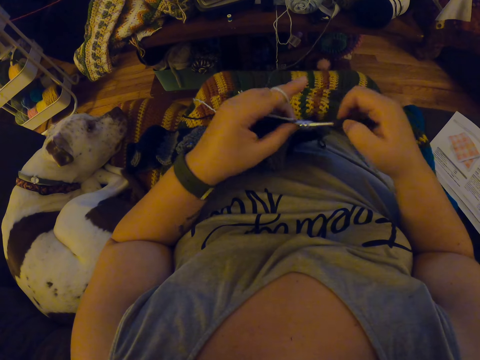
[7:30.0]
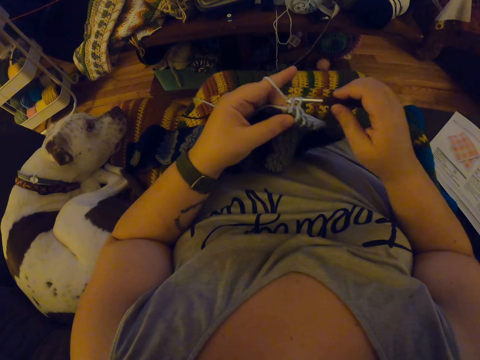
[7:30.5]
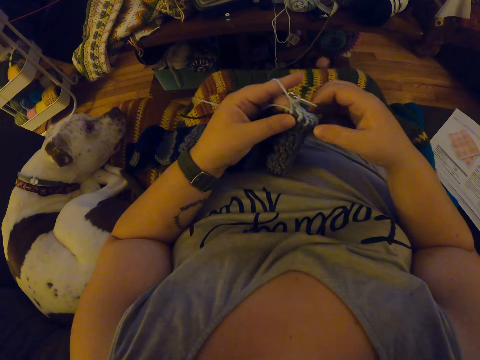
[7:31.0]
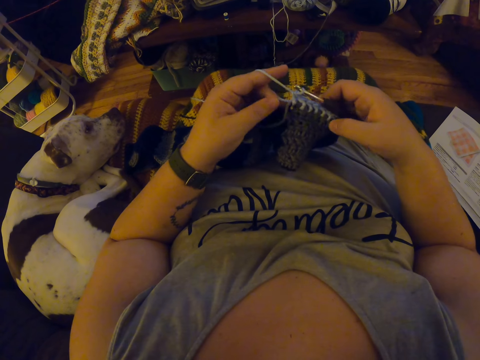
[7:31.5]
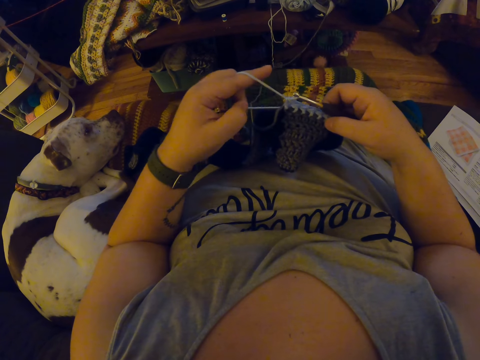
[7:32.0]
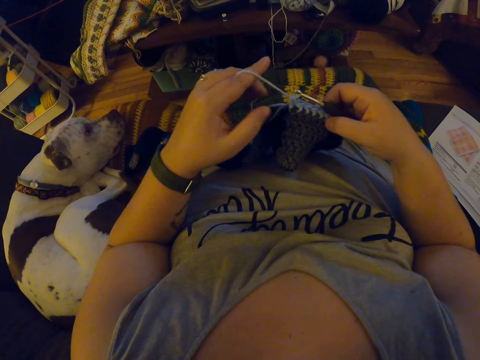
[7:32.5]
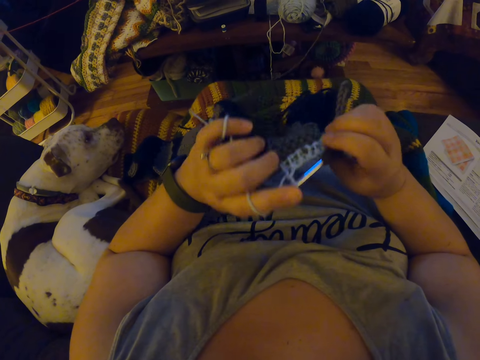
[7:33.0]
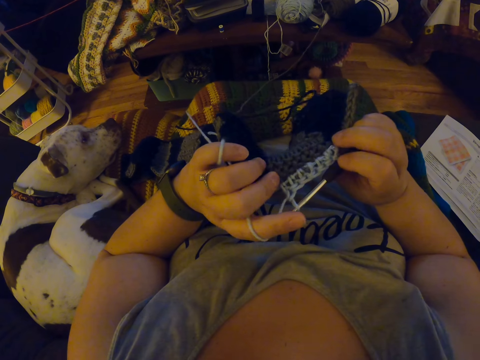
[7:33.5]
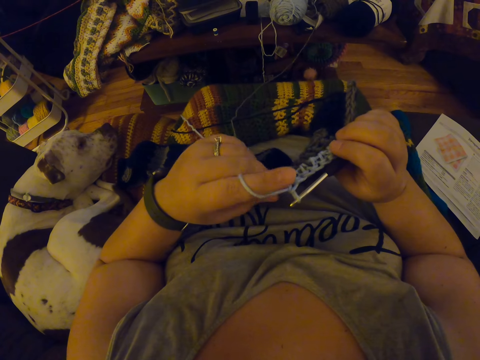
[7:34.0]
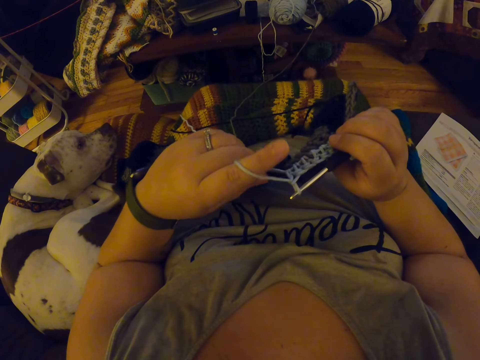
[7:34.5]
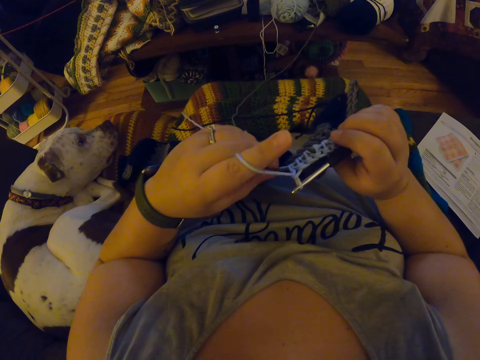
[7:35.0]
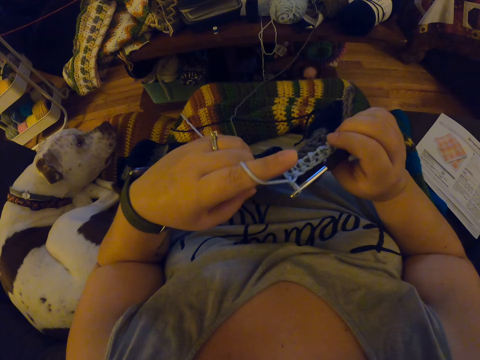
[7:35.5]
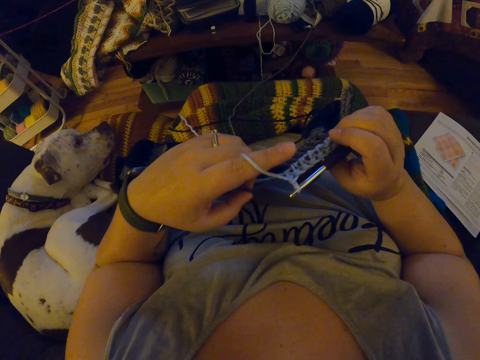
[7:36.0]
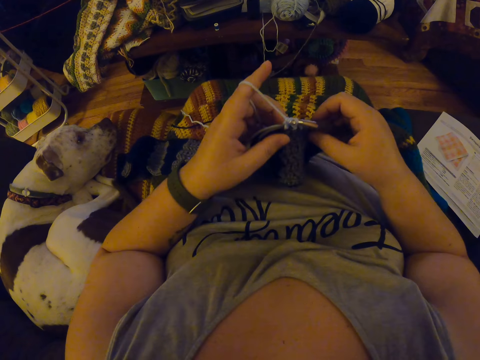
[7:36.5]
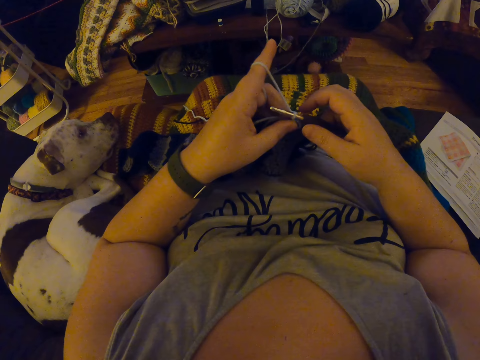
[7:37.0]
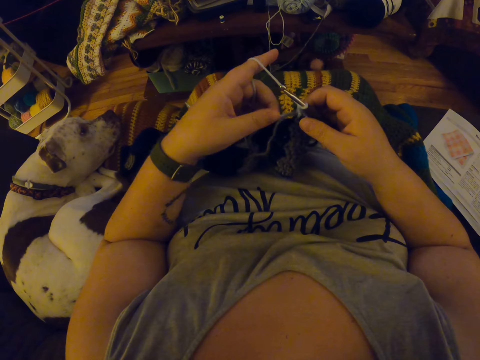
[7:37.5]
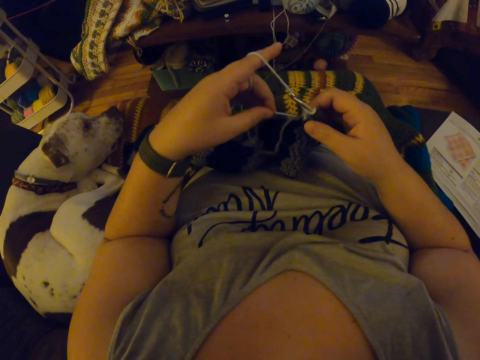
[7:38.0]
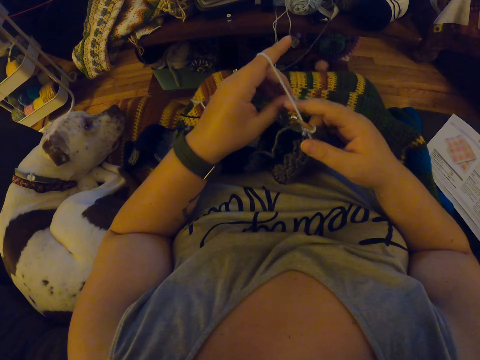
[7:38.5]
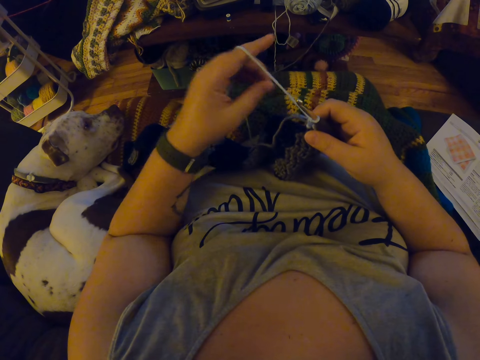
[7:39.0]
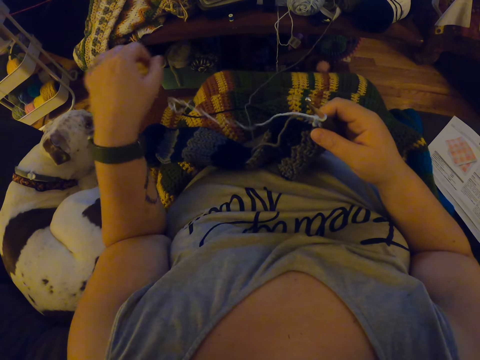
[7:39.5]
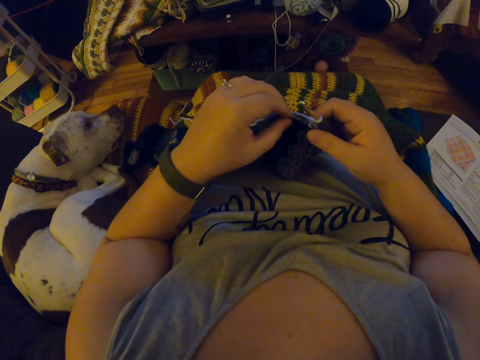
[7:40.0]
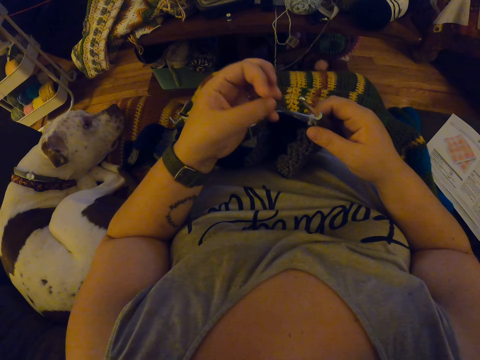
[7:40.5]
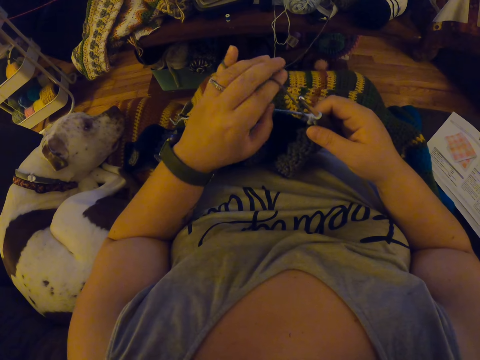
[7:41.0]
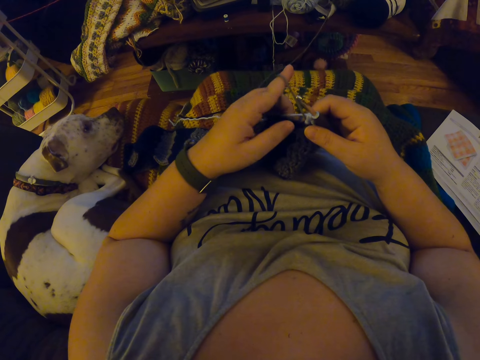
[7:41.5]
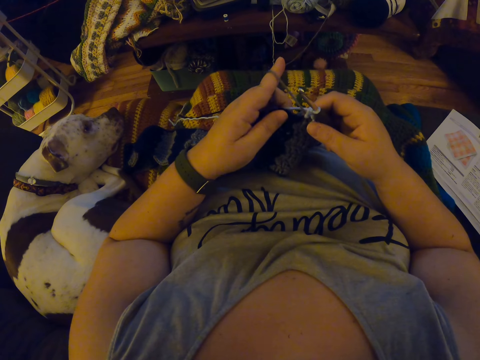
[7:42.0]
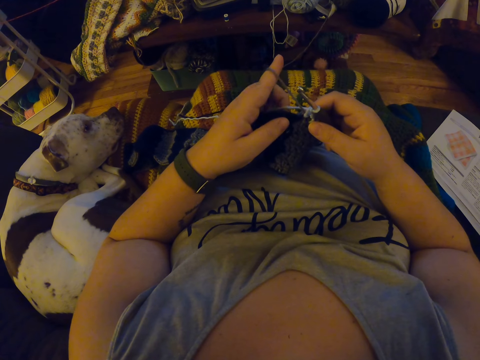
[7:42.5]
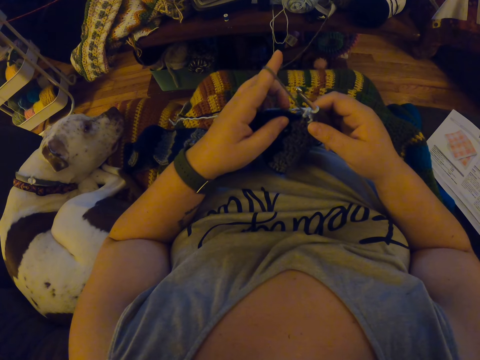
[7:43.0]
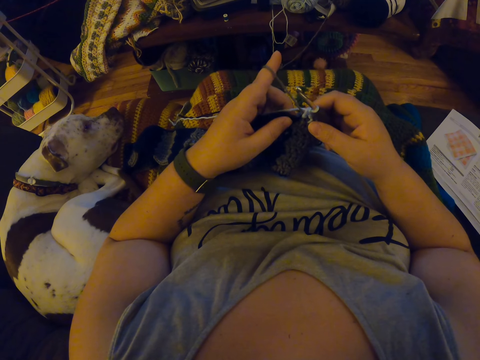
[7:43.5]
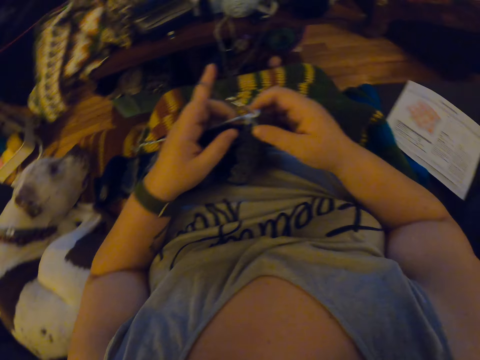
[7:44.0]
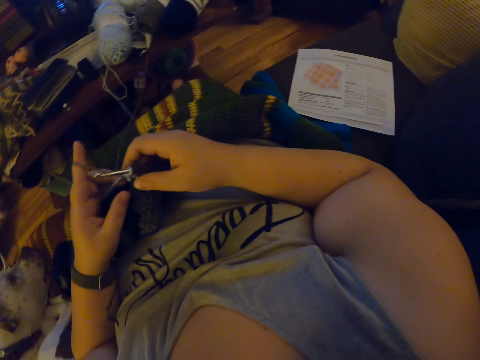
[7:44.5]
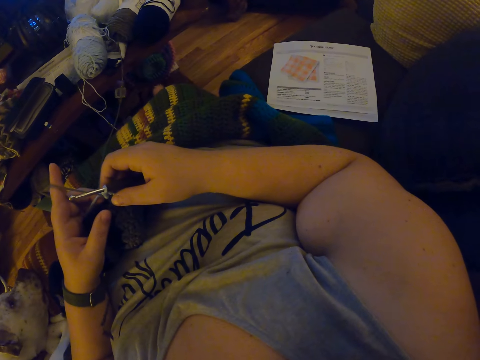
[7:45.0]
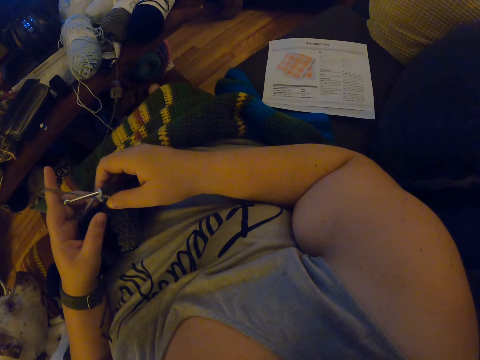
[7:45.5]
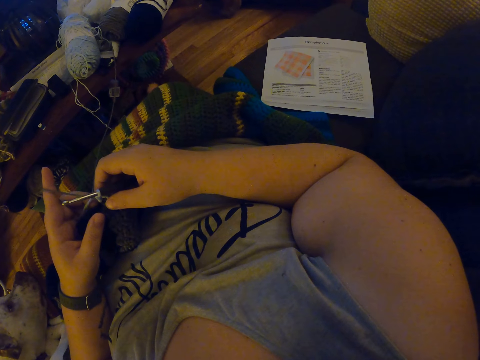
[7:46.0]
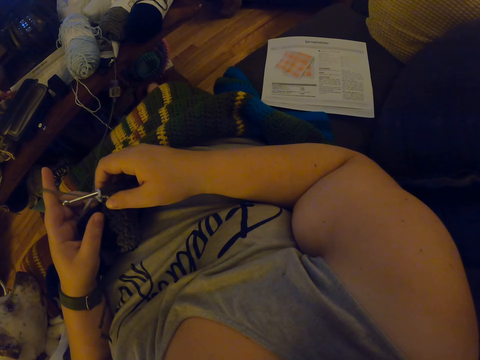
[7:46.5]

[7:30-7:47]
The camera wearer pulls the yarn inside the fabric with his left hand. They align the yarn. They check the fabric. They turn the fabric. They align the yarn. They unwrap the yarn around his left fingers. They wrap the yarn around his left fingers. They stop for a while. They turn her head to the right.

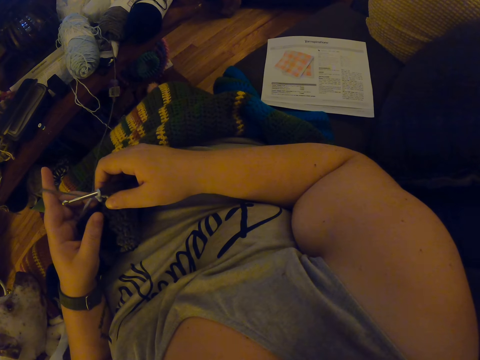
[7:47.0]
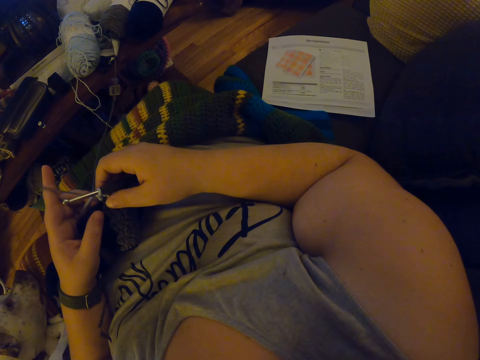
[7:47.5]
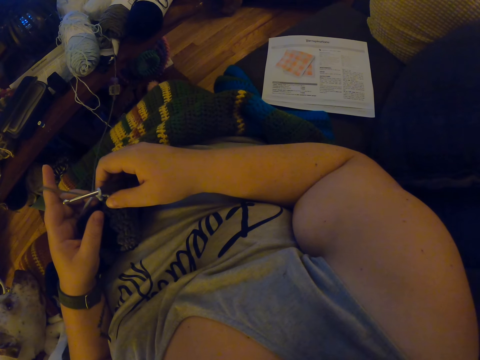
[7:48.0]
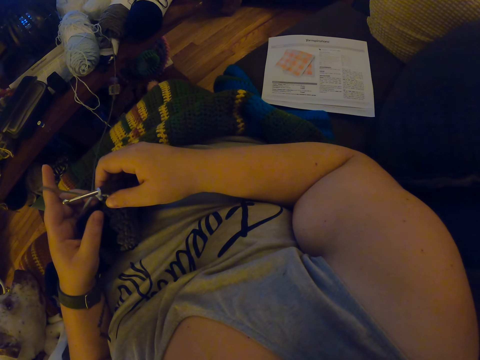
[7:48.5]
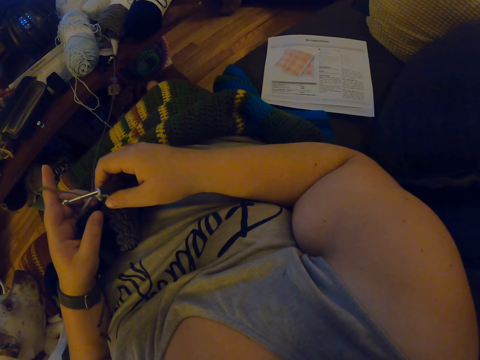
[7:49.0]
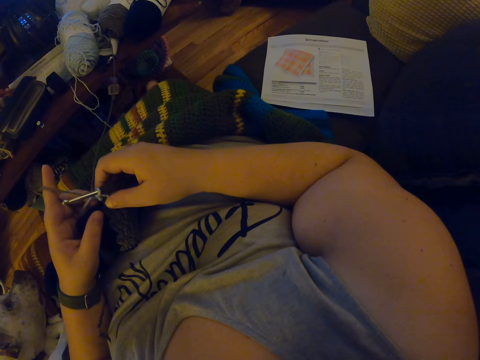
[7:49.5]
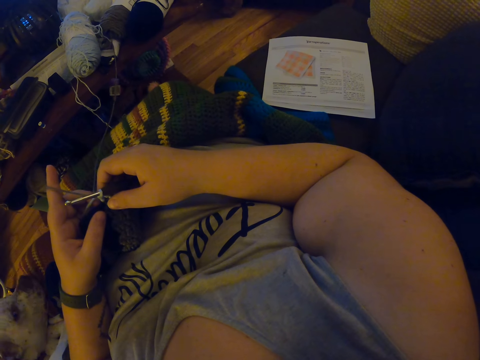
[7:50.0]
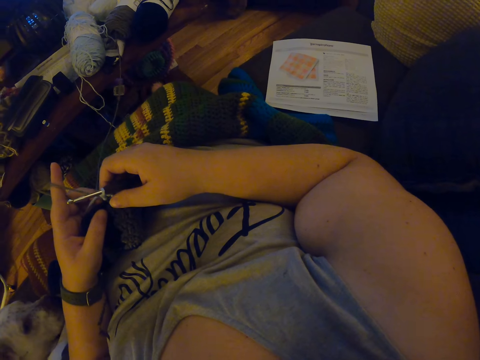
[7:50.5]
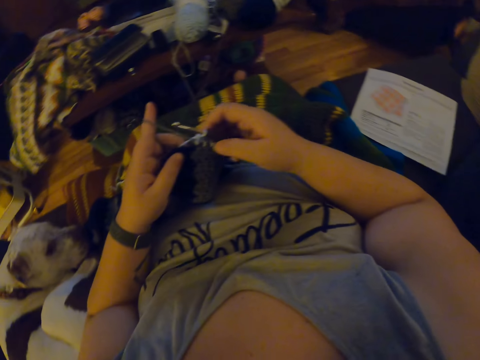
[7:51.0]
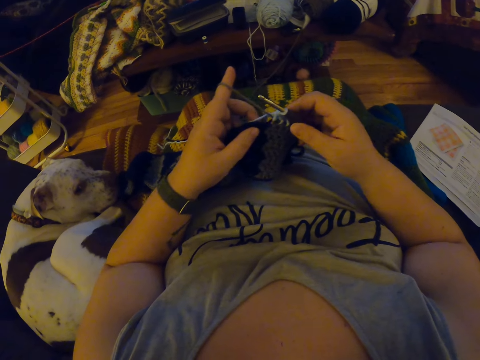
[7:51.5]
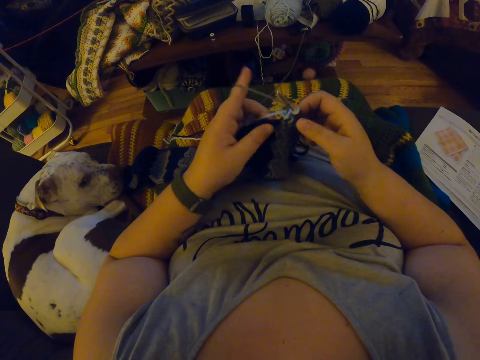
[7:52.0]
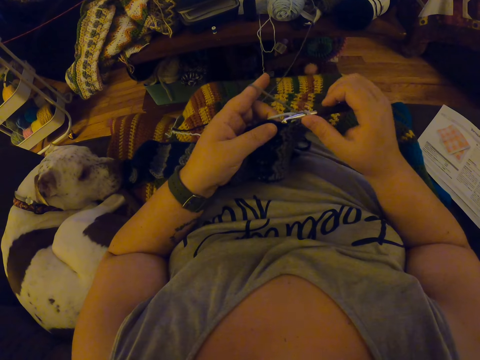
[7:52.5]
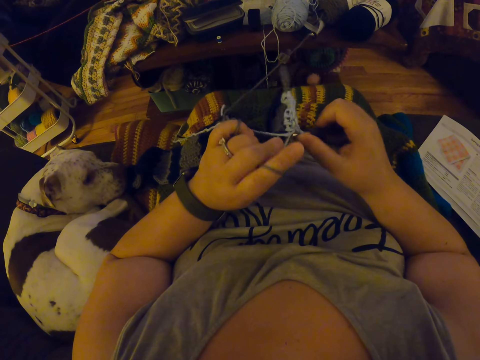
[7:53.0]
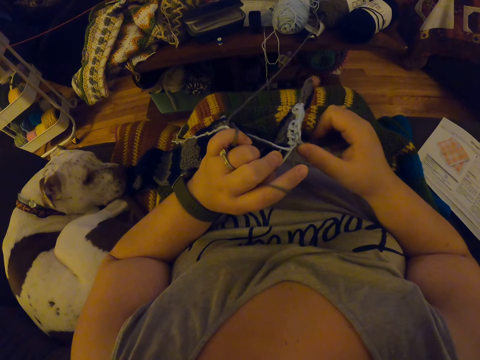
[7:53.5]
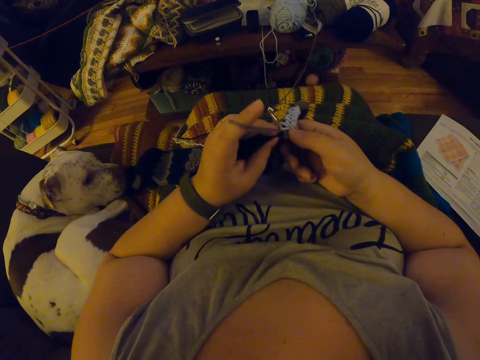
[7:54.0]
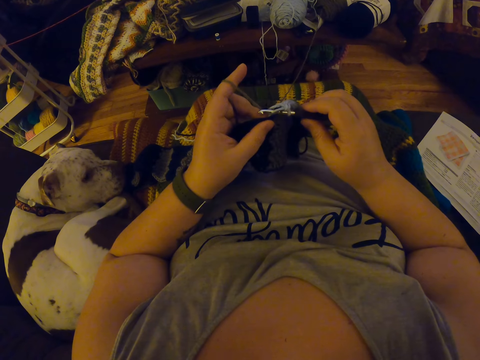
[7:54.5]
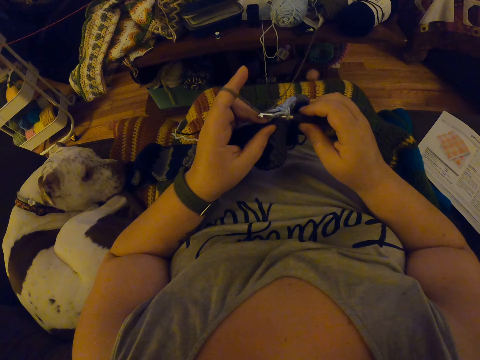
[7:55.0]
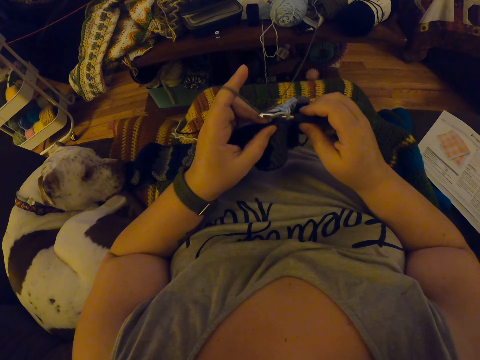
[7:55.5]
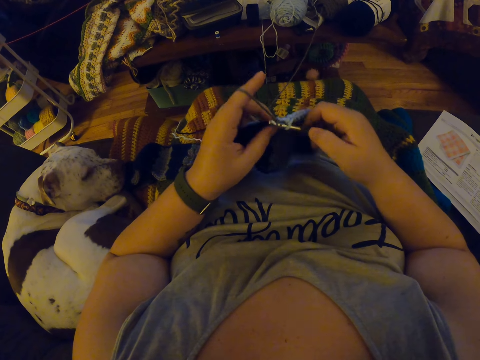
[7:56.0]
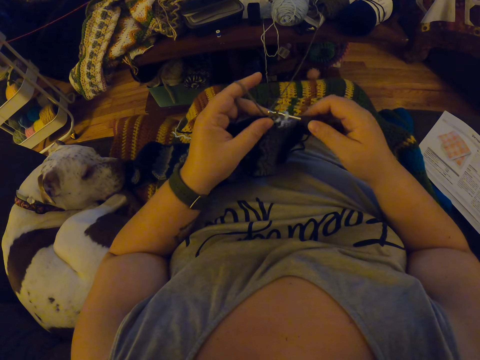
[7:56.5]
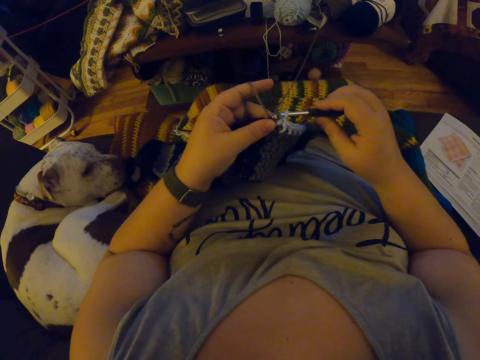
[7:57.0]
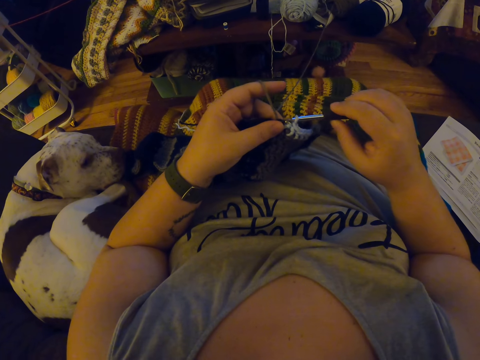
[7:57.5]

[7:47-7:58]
The camera wearer turns her head to the previous position. She knits the fabric with a yarn using a crochet hook.
